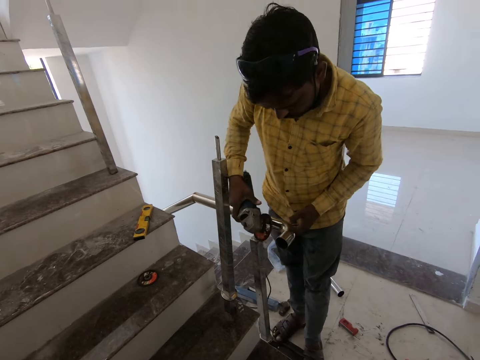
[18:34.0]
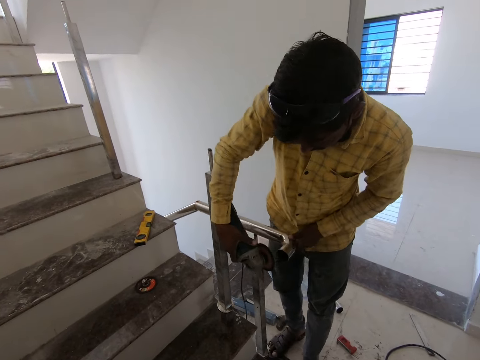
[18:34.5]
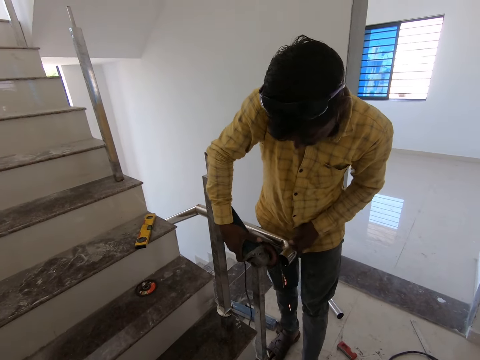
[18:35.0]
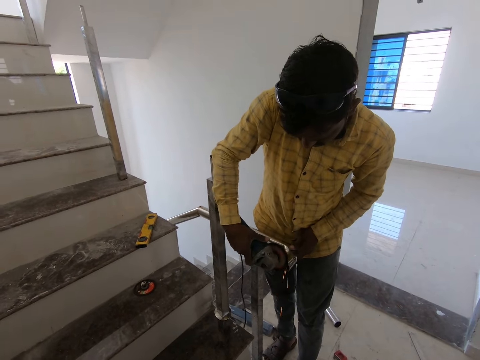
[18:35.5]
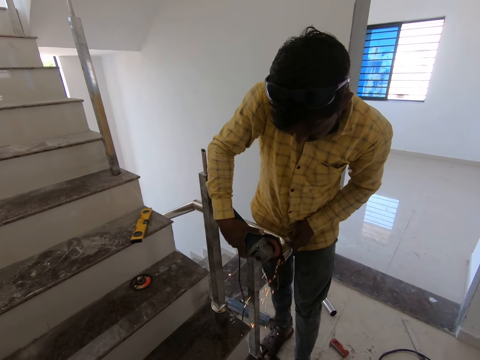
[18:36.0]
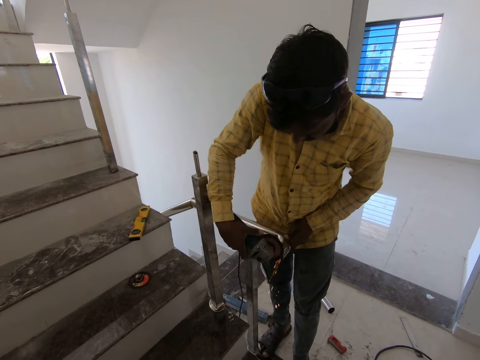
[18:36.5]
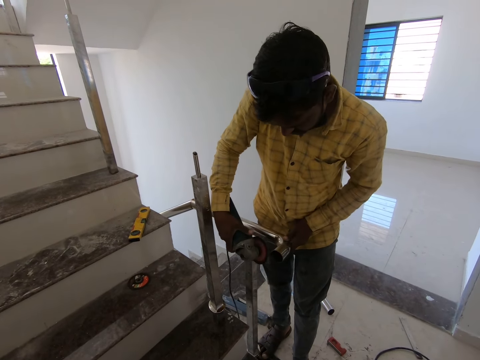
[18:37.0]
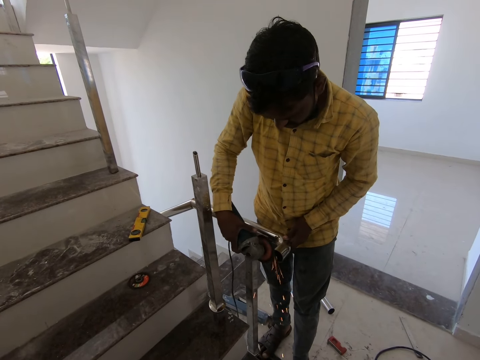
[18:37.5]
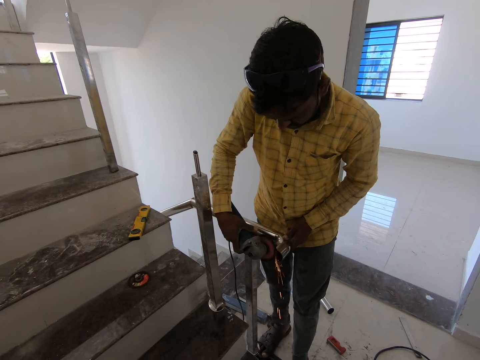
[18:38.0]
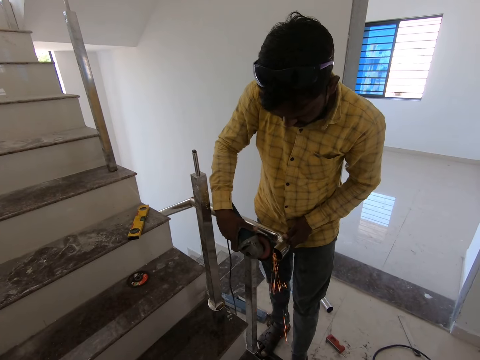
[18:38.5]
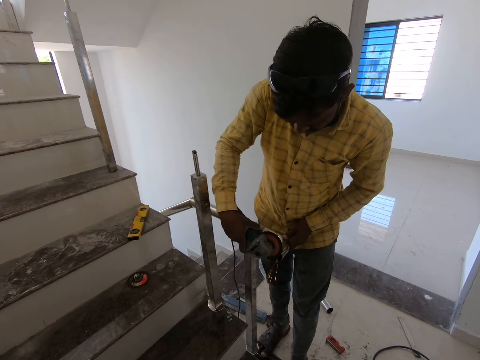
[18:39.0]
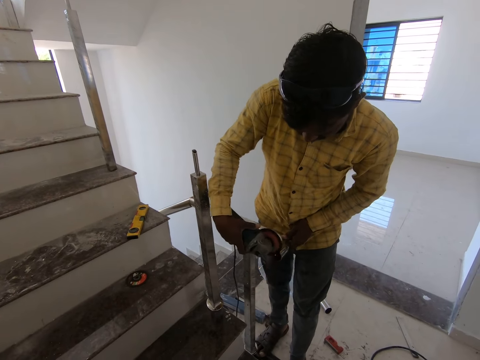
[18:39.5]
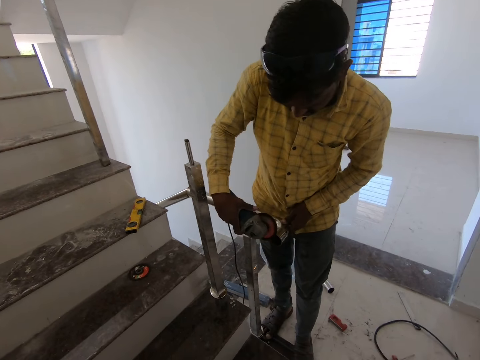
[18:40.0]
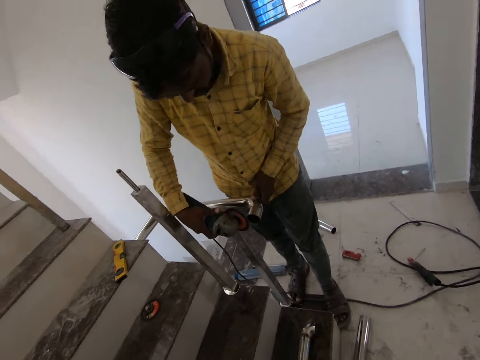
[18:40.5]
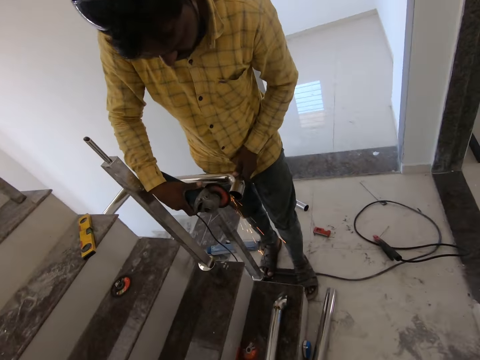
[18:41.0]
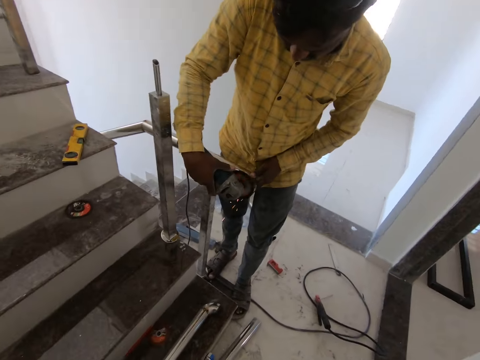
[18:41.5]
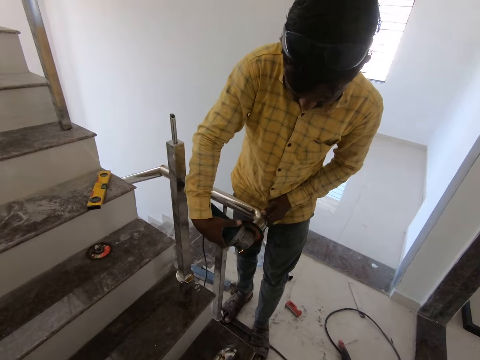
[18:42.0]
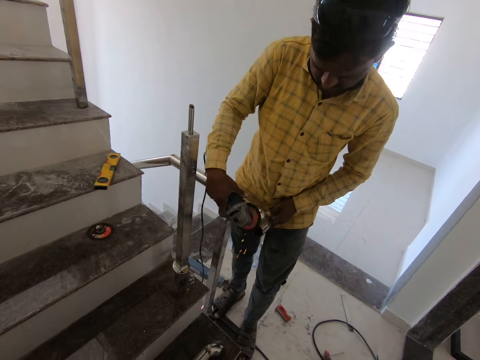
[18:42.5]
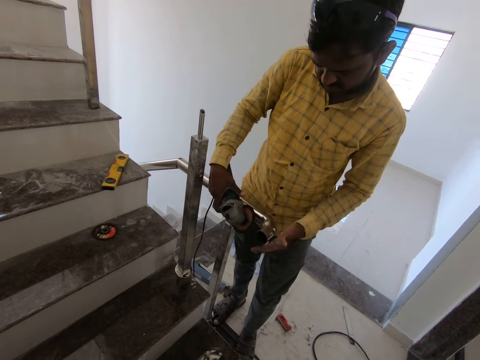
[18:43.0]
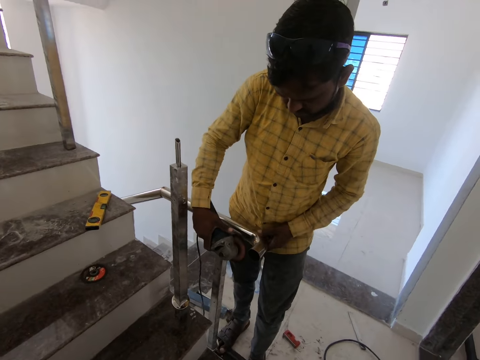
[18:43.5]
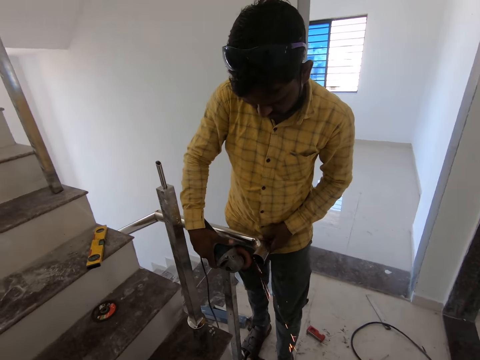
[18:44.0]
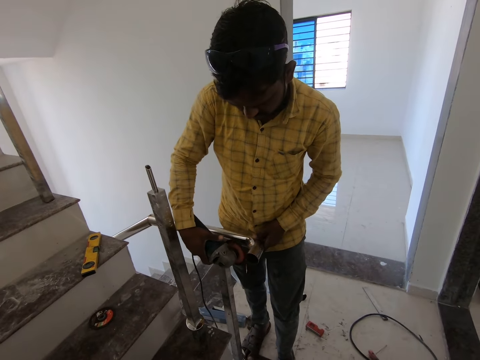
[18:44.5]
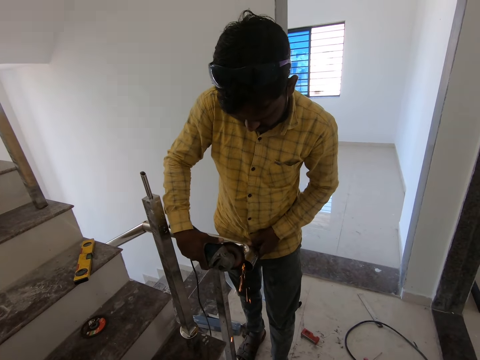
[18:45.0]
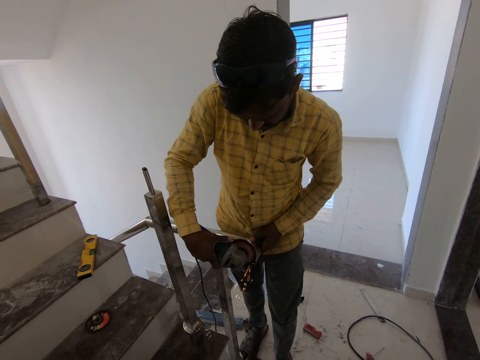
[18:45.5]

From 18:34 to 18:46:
The camera wearer grinds the staircase holder. A man grinds the stair steel rod.

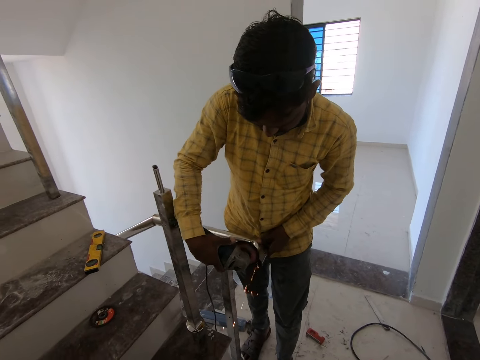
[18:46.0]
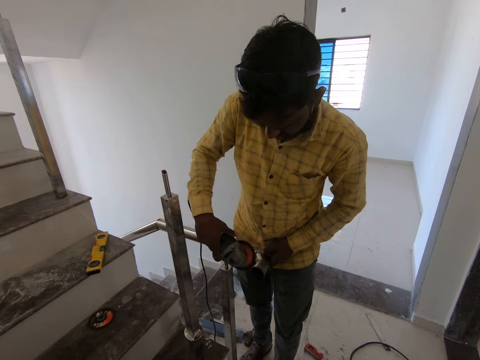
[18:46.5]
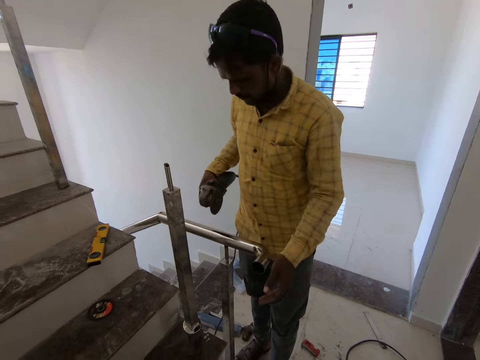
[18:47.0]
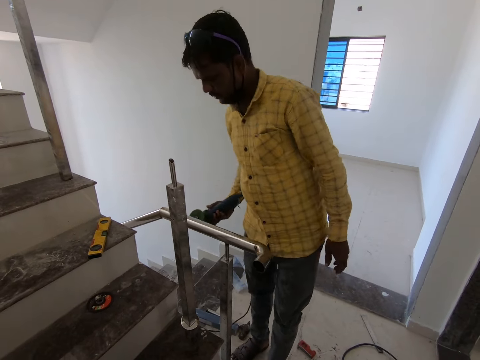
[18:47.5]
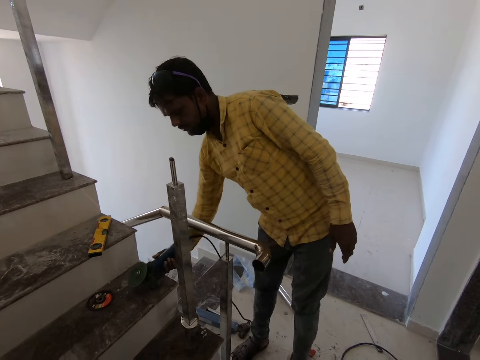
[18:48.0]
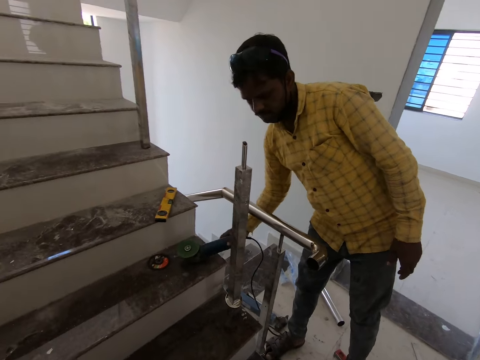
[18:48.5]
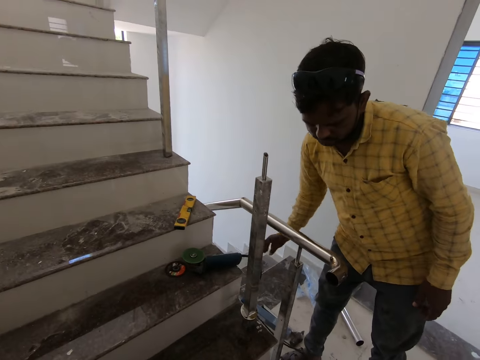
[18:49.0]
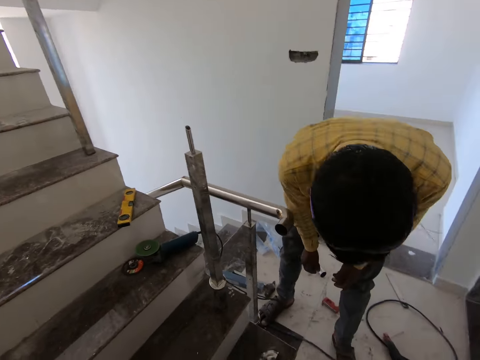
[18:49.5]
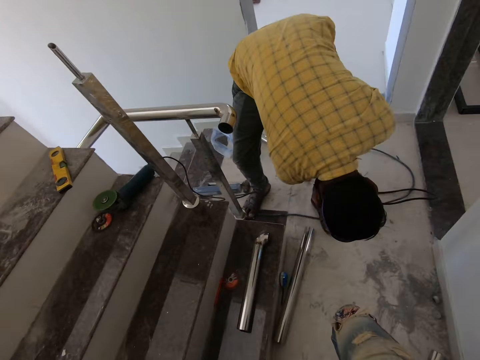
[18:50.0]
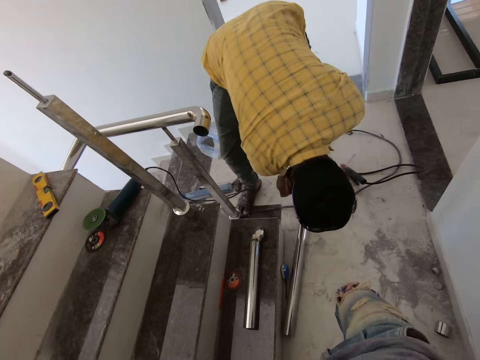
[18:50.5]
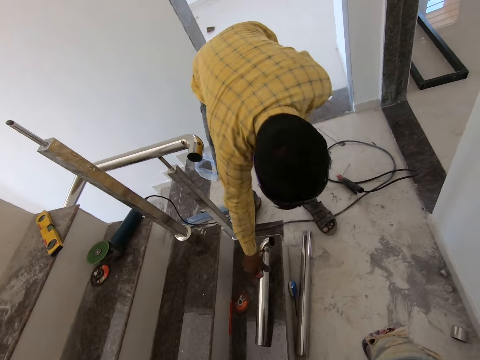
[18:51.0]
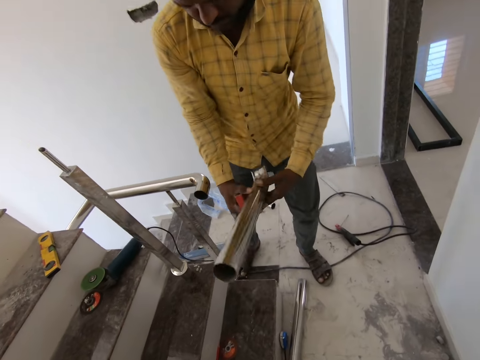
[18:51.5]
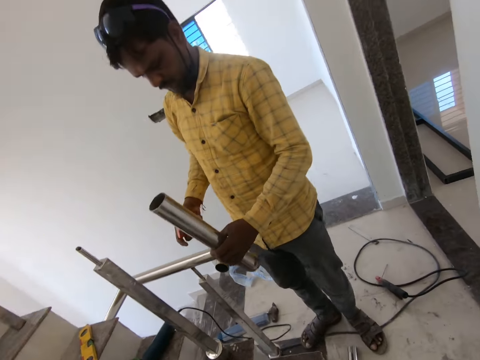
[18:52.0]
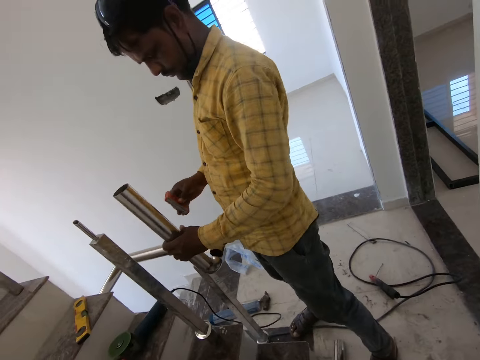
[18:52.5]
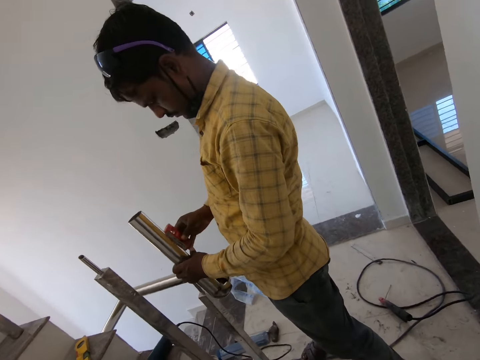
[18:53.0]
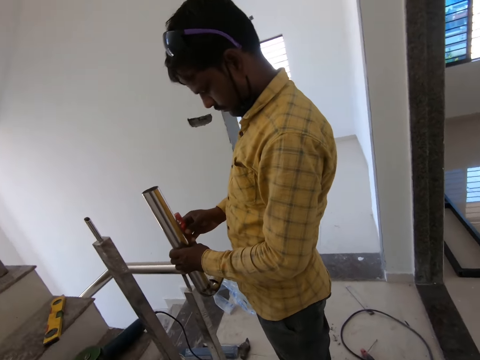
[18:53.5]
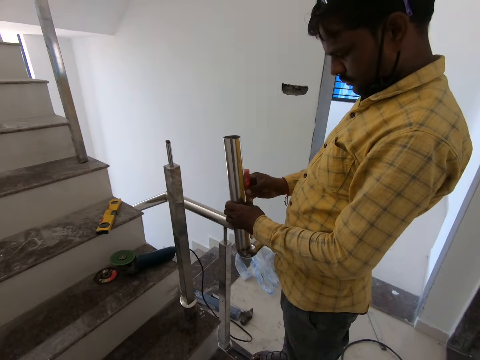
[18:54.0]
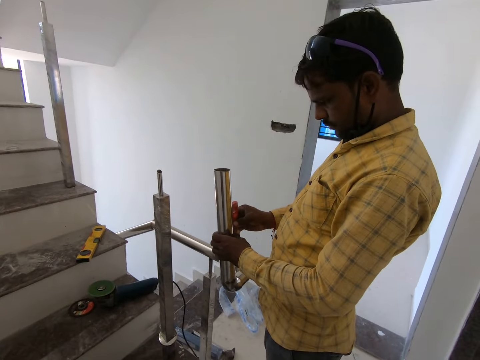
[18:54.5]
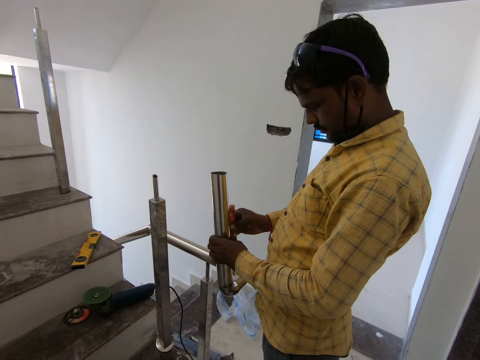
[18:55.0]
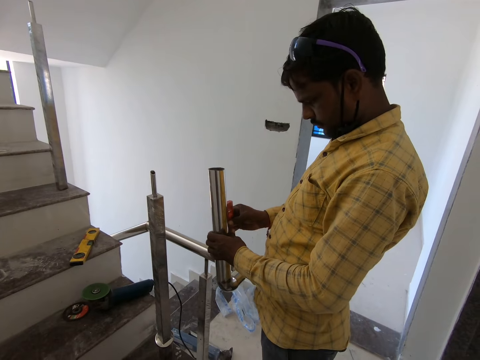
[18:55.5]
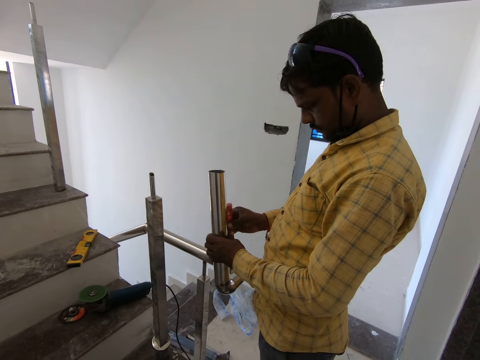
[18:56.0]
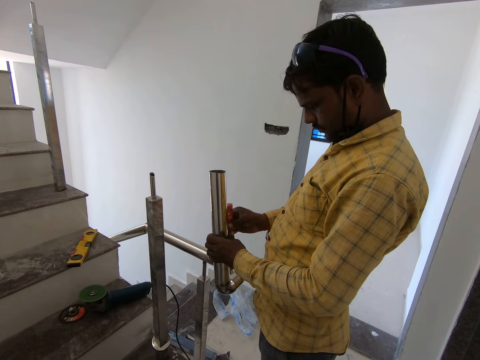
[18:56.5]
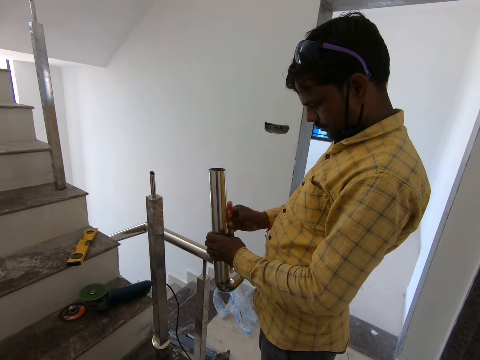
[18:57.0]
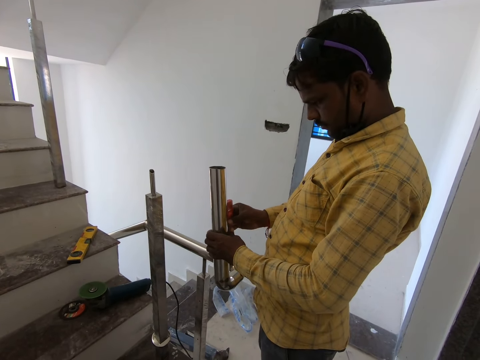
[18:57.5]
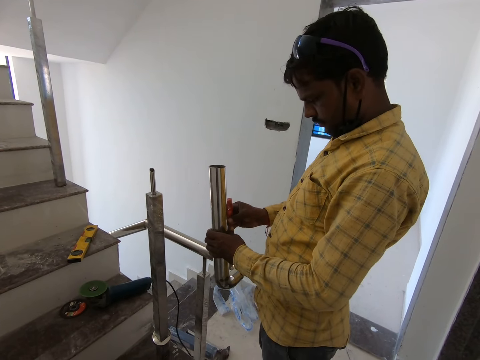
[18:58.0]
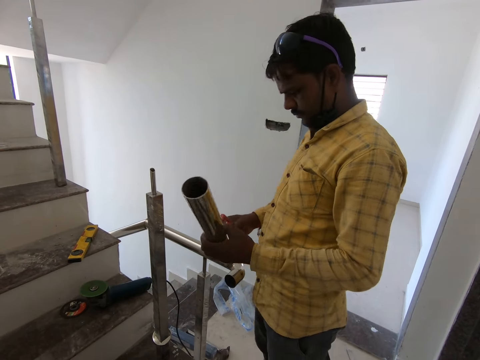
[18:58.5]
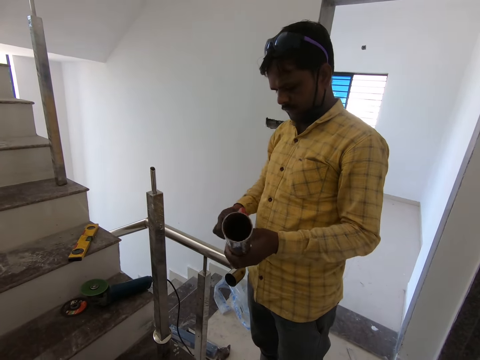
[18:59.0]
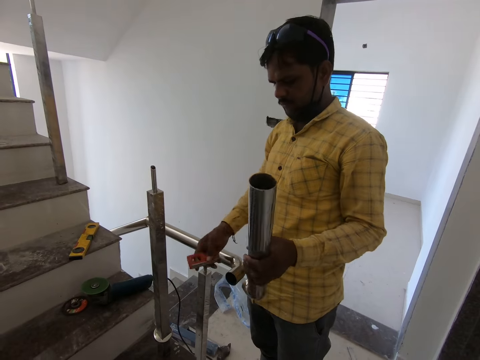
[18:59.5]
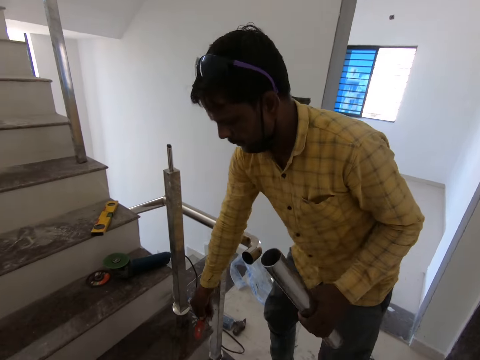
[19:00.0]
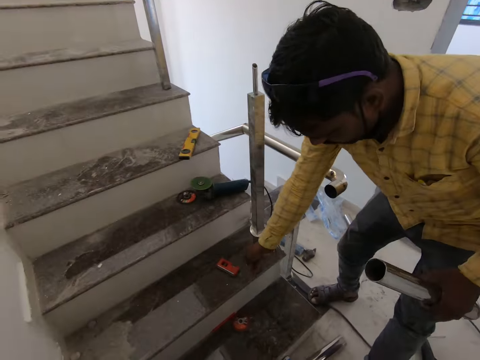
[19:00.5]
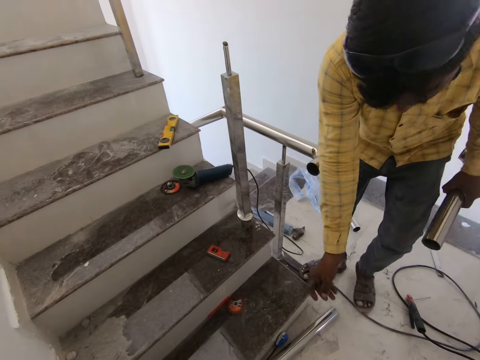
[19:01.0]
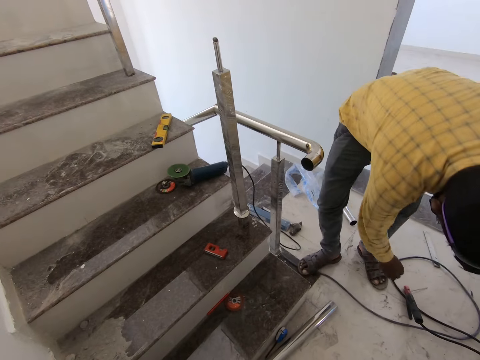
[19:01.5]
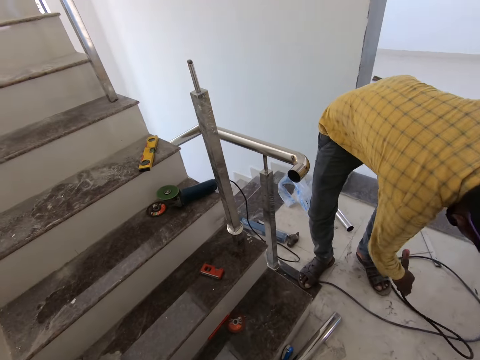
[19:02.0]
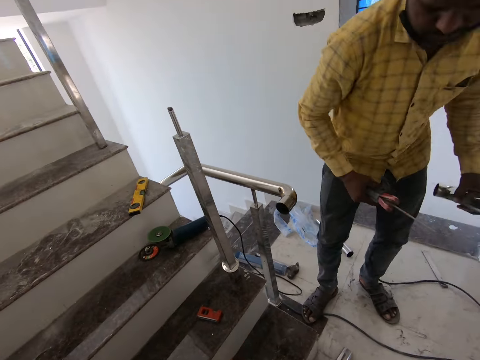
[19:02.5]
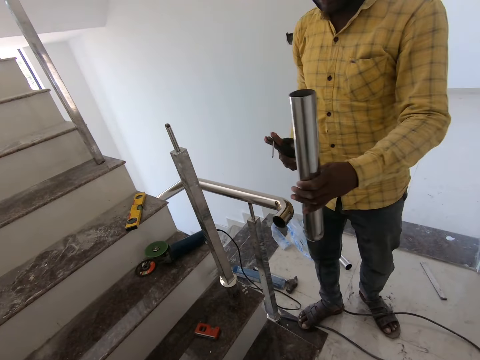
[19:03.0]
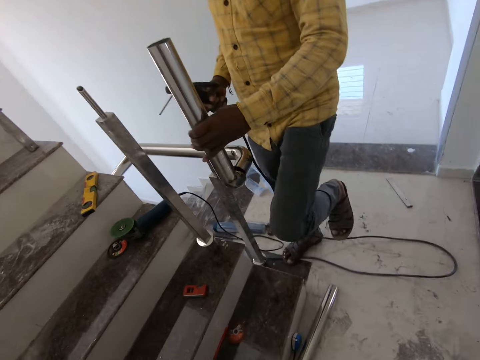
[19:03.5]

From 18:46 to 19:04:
The camera wearer puts the grinder down. A man puts the angle grinder on the stairs. The camera wearer picks up a leveler. The man picks up a spirit level. The camera wearer picks up metal. The man picks up a steel rod. The camera wearer levels the staircase holder with the leveler. The man levels the steel rod with the spirit level. The camera wearer puts the leveler down. The man puts the spirit level on the stairs. The camera wearer picks up a welding machine. The man interacts with the camera wearer and picks up an electrode holder.
